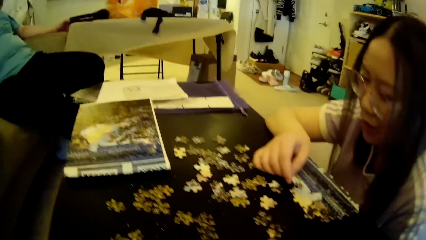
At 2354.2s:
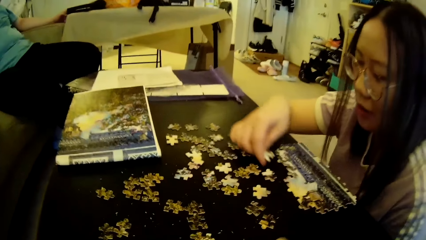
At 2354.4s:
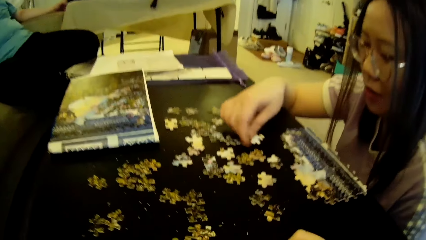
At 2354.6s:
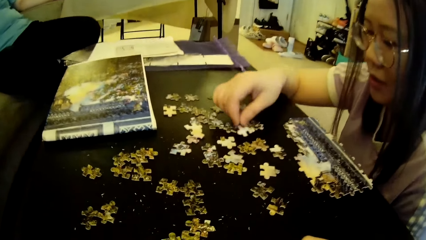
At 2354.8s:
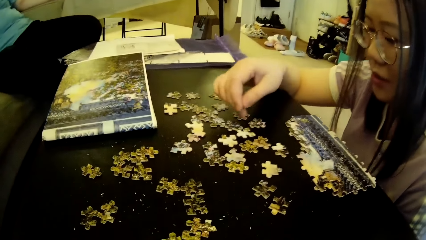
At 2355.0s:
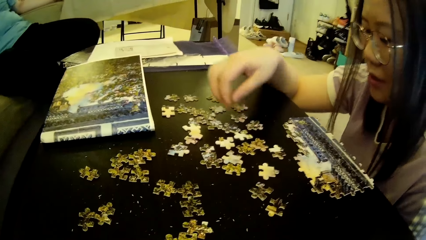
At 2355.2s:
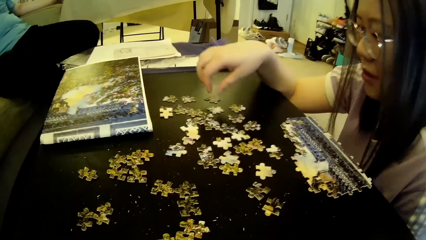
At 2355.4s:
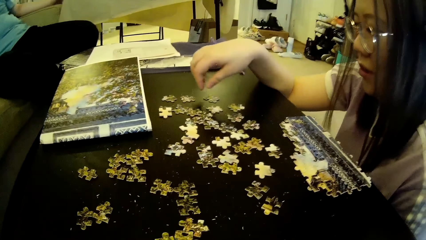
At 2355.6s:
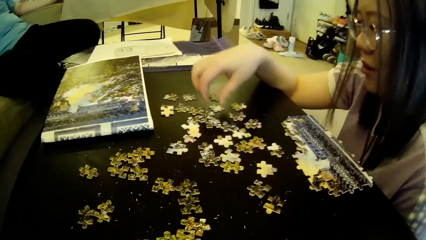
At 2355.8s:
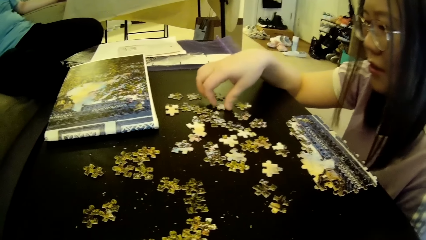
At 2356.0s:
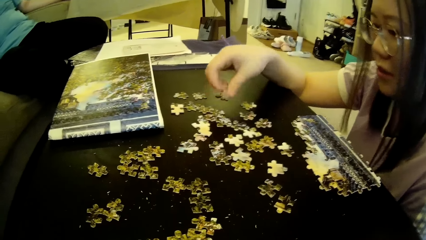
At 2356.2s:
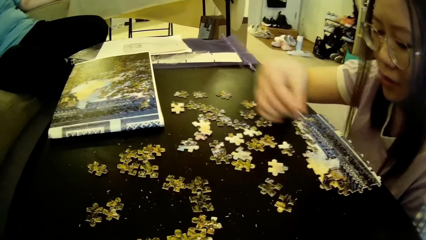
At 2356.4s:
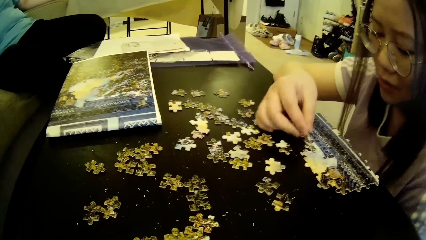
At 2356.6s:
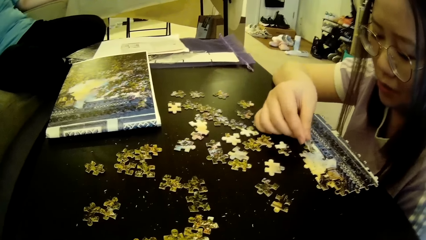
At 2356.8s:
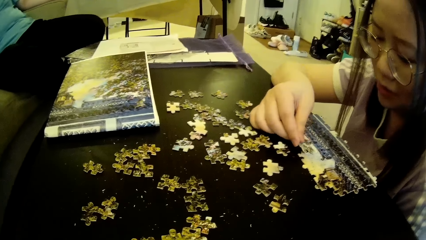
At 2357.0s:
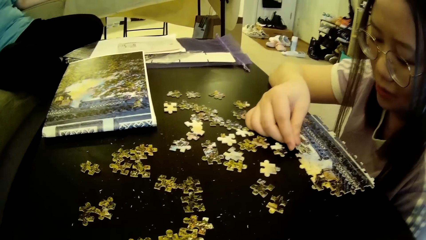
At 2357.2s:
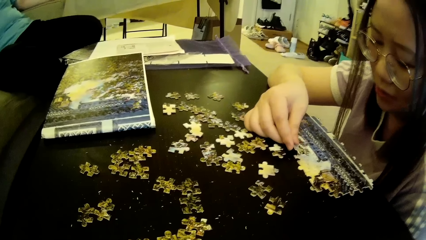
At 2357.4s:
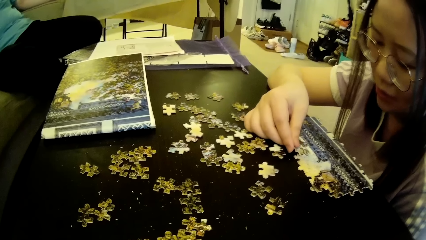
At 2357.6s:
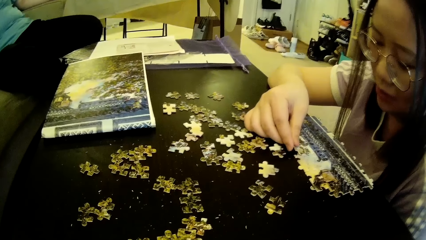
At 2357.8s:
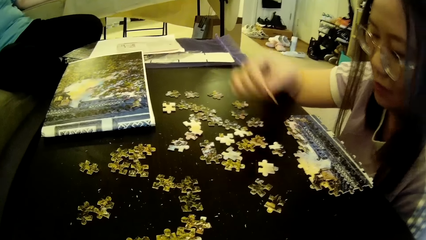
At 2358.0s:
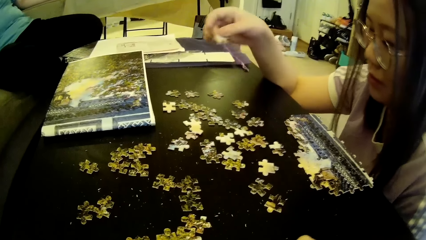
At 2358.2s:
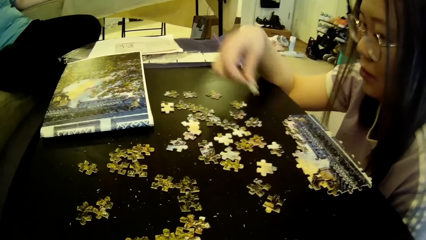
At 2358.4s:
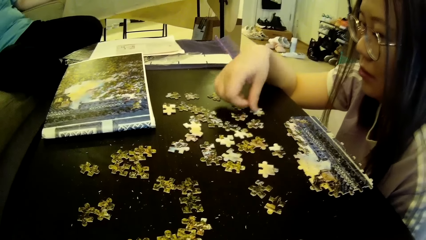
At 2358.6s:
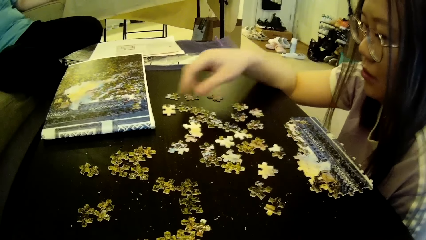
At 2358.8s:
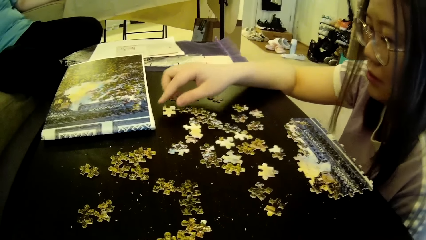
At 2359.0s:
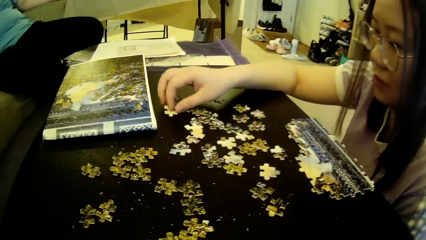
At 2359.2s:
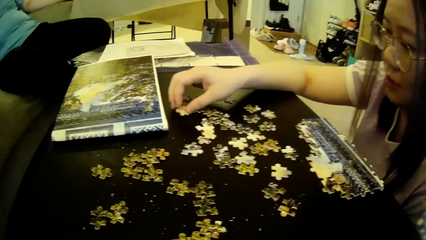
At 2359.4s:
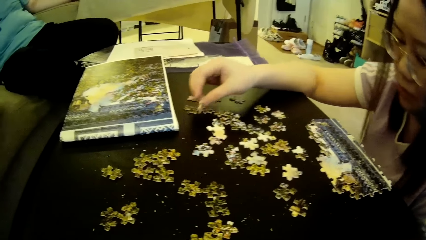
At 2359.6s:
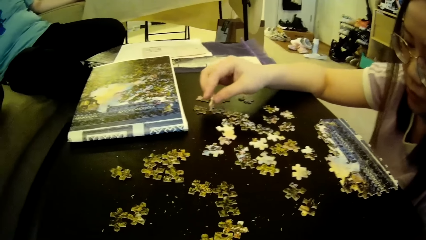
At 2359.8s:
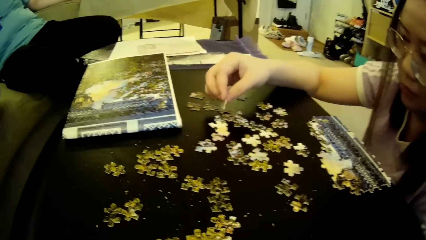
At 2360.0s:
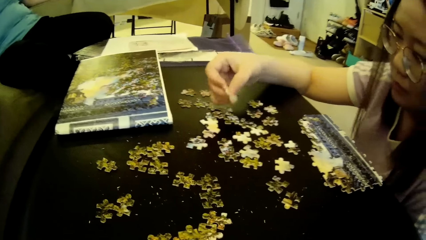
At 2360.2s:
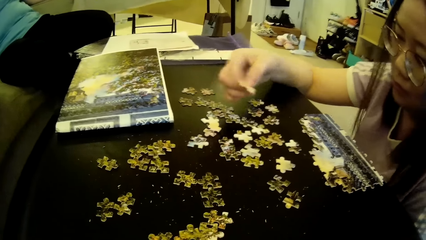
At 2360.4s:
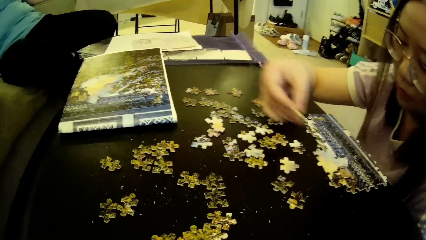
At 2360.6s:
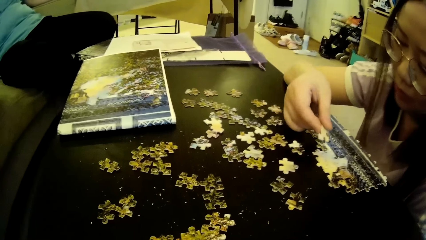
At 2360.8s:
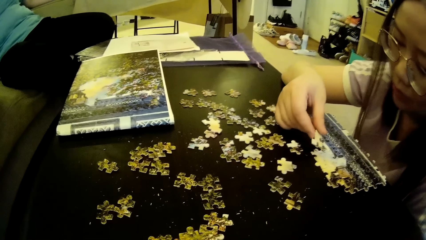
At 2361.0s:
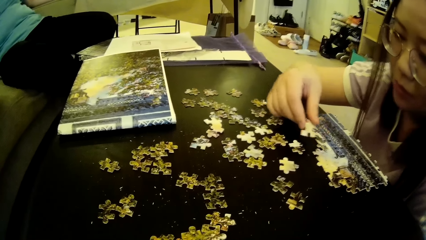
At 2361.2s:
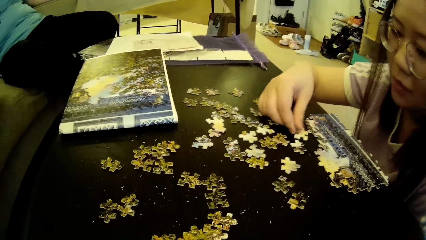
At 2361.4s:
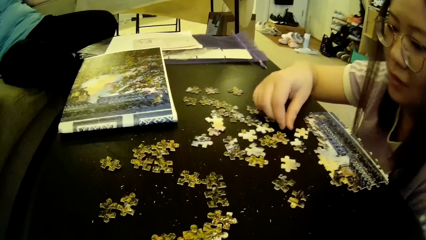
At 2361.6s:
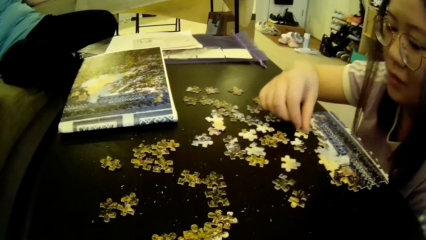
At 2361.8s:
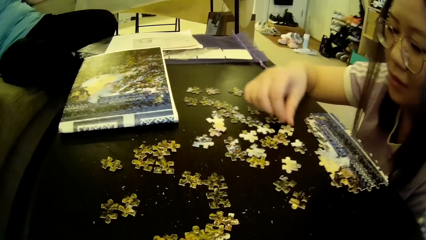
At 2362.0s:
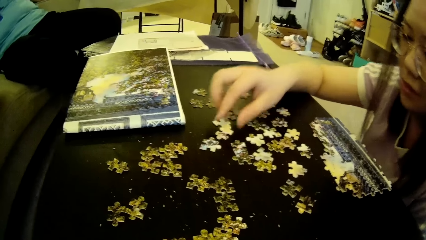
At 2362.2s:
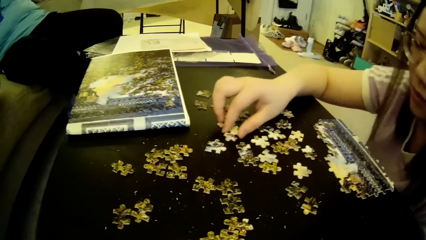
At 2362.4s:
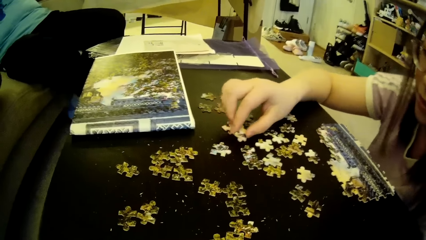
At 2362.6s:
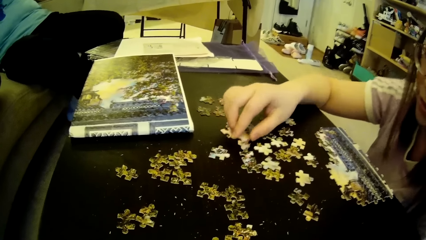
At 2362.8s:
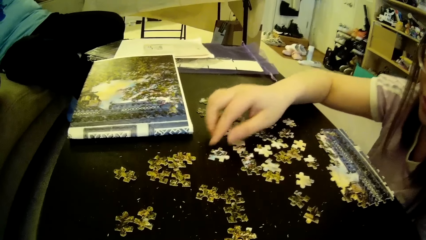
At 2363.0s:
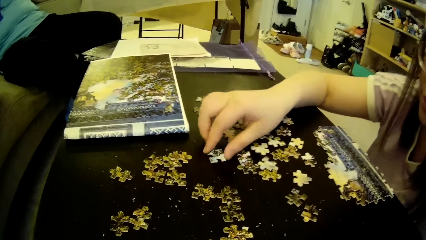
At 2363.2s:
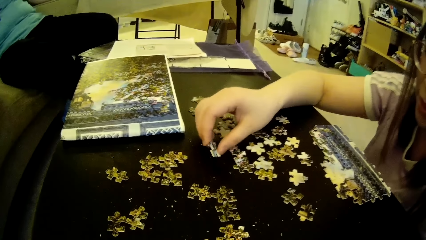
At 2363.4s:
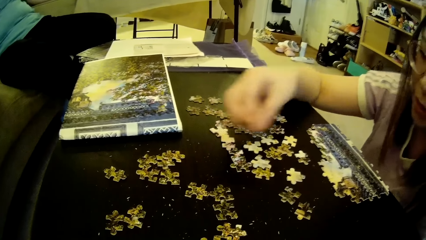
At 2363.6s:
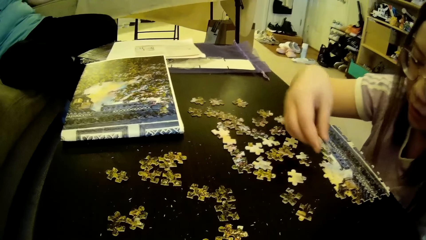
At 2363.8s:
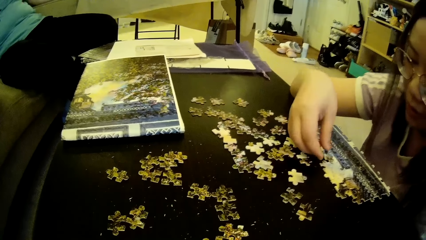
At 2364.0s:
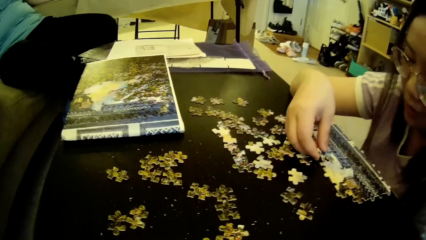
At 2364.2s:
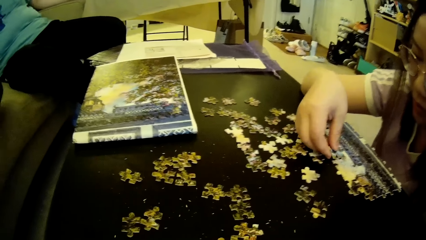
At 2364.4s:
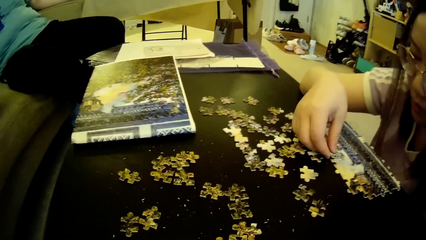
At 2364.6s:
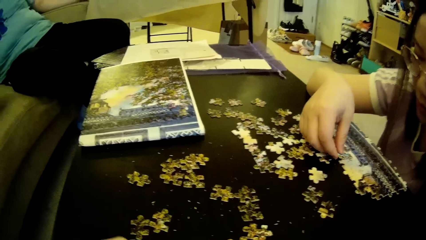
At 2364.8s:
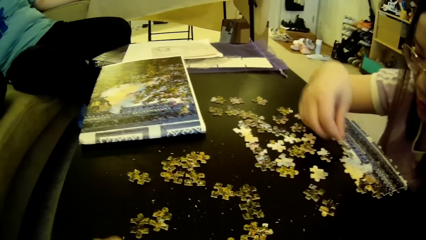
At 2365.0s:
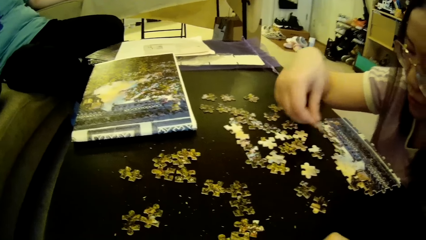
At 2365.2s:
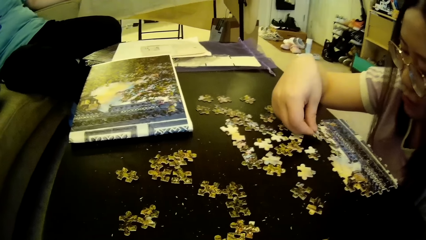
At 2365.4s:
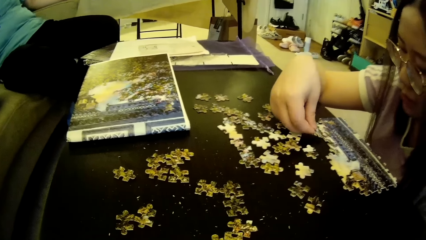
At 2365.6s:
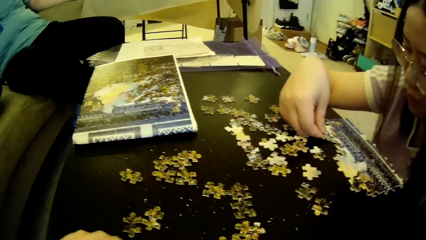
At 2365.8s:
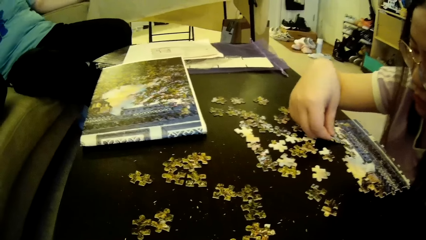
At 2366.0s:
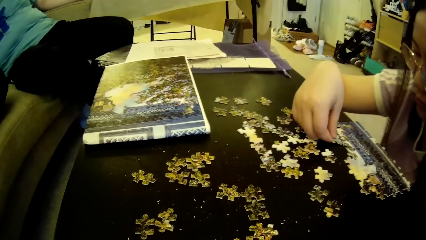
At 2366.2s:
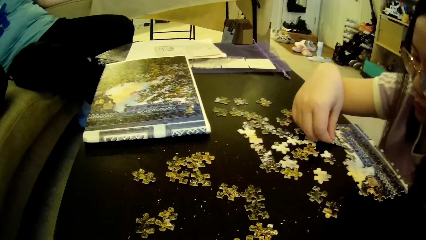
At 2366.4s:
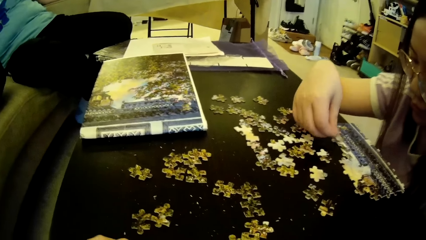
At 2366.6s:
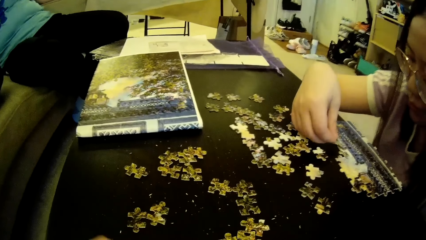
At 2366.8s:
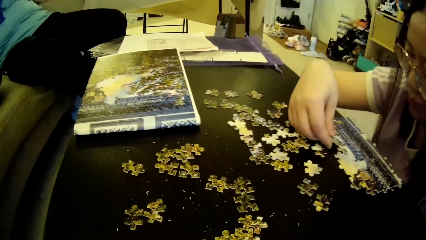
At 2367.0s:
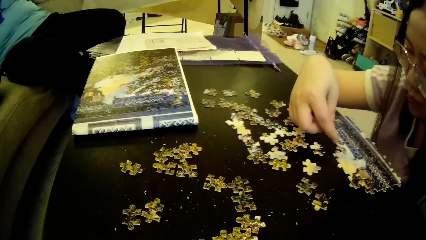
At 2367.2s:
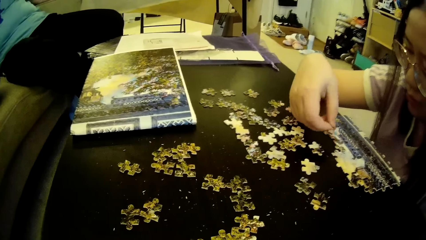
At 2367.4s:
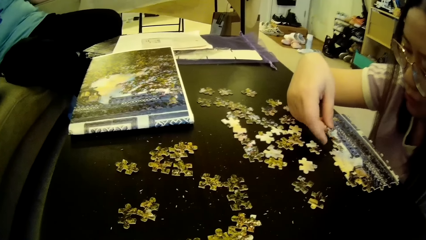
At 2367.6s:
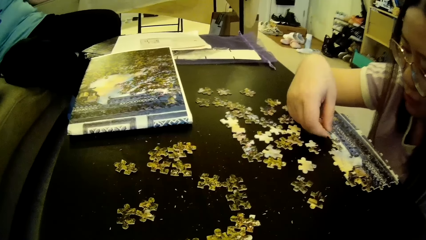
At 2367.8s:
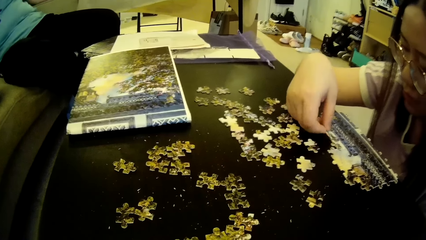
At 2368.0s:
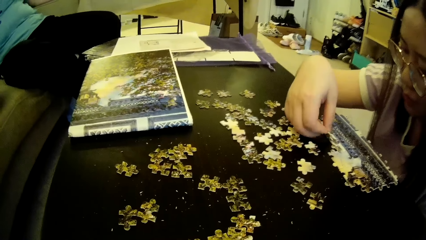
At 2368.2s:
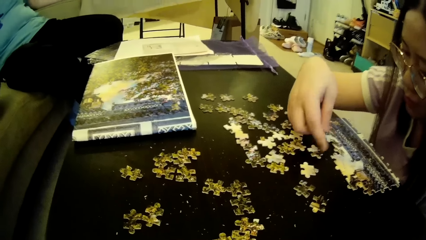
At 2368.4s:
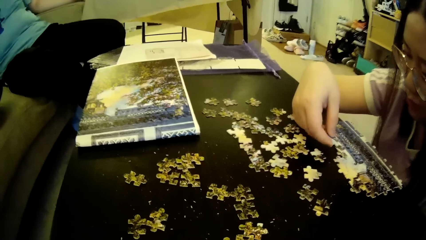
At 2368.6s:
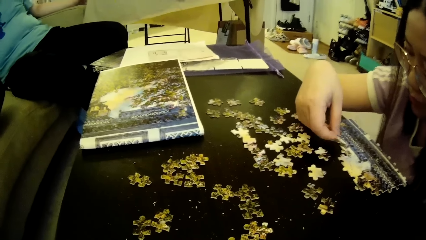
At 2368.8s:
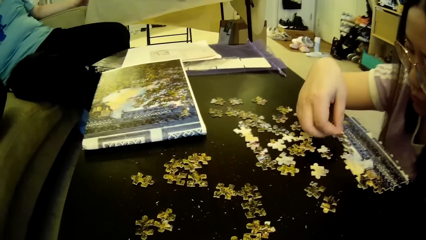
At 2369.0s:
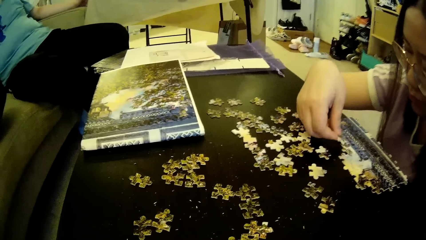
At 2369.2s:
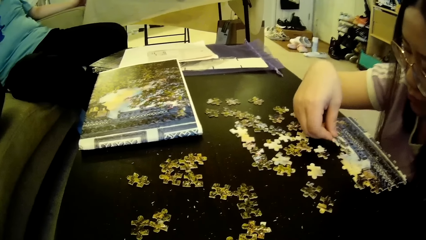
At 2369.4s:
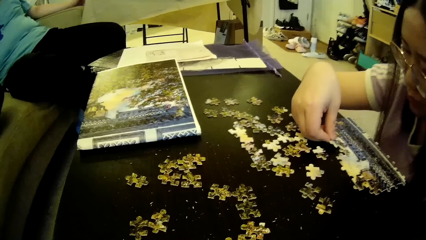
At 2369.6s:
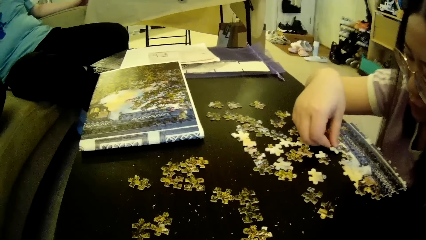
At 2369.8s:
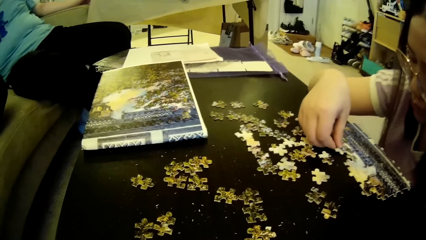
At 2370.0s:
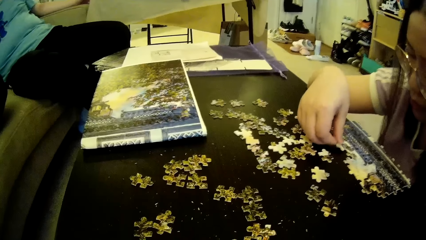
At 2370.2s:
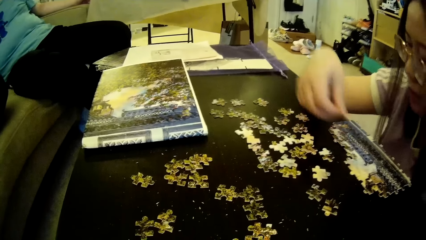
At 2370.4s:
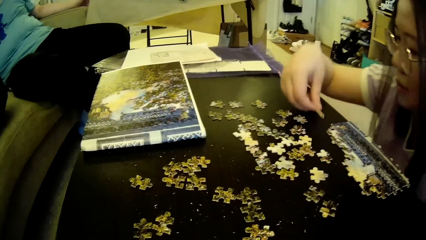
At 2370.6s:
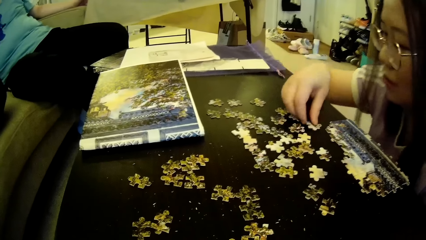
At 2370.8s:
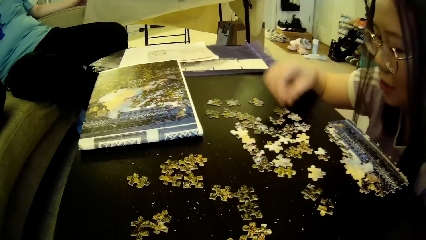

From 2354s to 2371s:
A lady puts the model piece or puzzle piece on the table. The lady picks up the puzzle piece on the table, tests the puzzle piece on the table to the puzzle pattern and drops the puzzle piece on the table. The lady picks up the puzzle piece on the table, tests the puzzle piece on the table to the puzzle pattern, drops the puzzle piece on the table and adjusts the puzzle pieces on the table. The lady picks up the puzzle piece on the table, looks at the model piece, tests the puzzle piece on the table to the puzzle pattern and drops the puzzle piece on the table.
